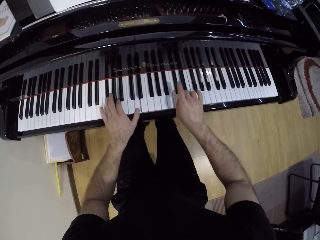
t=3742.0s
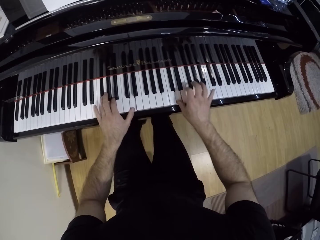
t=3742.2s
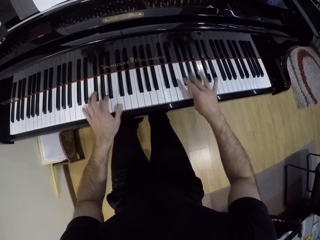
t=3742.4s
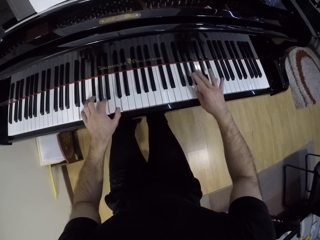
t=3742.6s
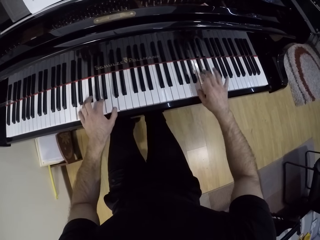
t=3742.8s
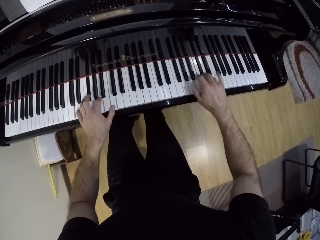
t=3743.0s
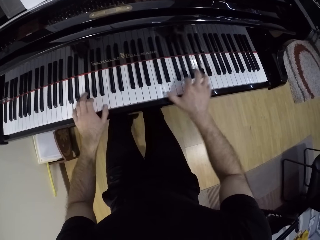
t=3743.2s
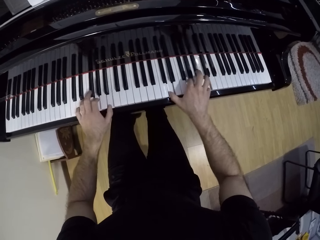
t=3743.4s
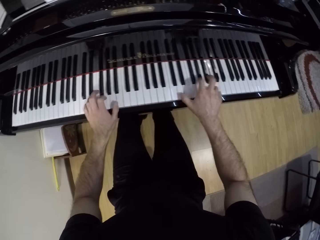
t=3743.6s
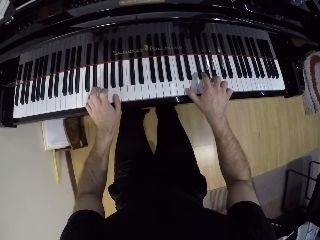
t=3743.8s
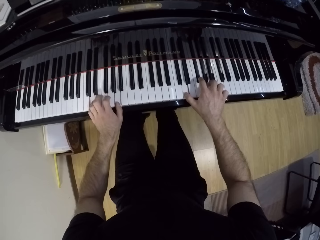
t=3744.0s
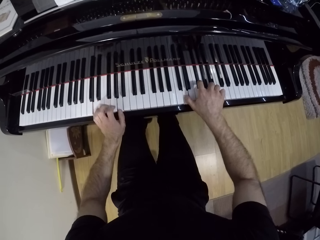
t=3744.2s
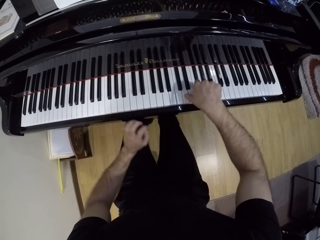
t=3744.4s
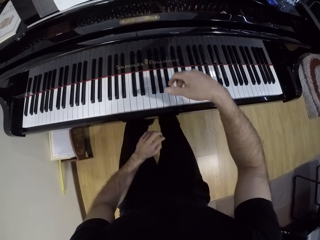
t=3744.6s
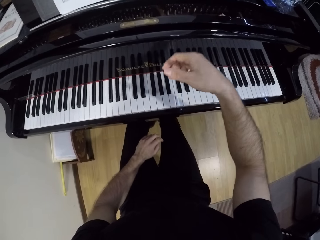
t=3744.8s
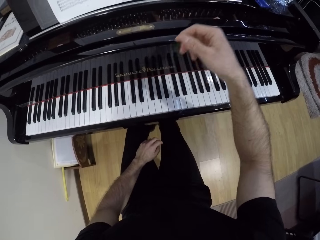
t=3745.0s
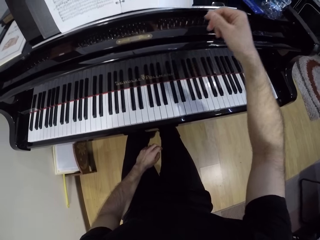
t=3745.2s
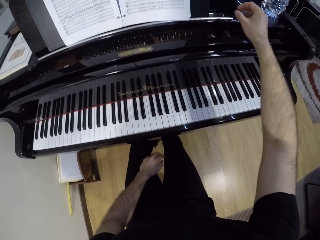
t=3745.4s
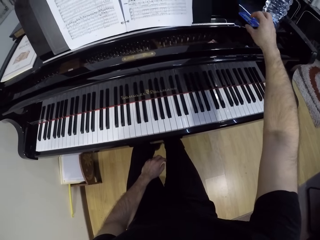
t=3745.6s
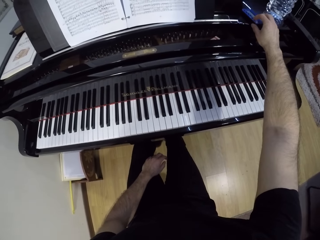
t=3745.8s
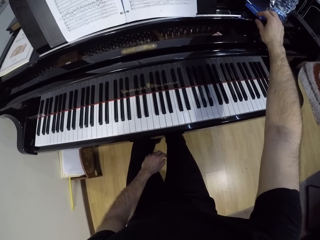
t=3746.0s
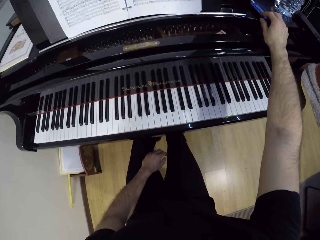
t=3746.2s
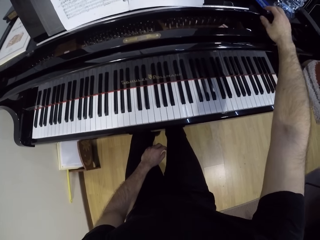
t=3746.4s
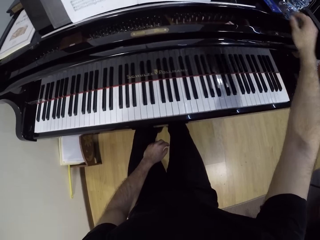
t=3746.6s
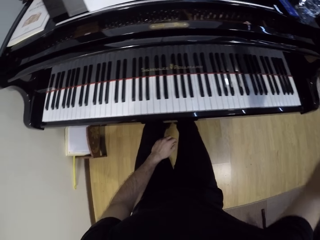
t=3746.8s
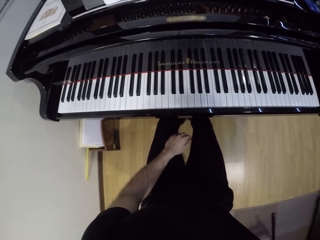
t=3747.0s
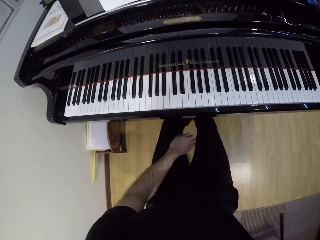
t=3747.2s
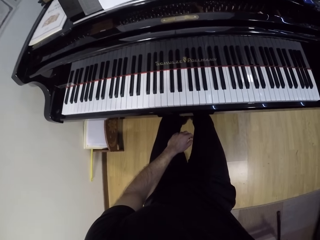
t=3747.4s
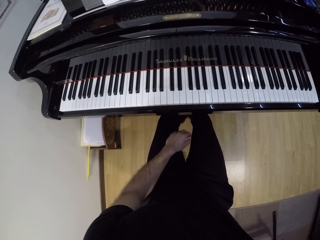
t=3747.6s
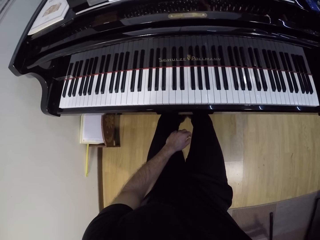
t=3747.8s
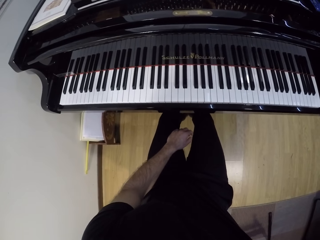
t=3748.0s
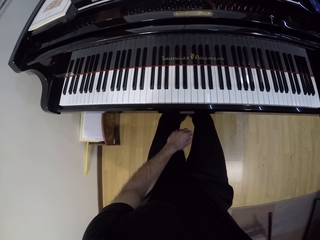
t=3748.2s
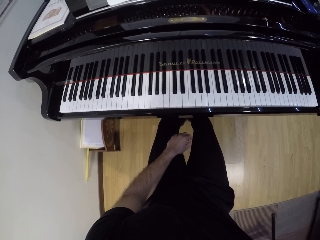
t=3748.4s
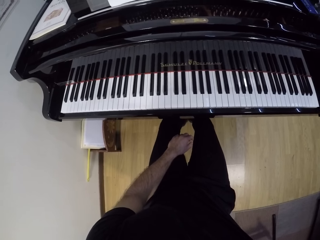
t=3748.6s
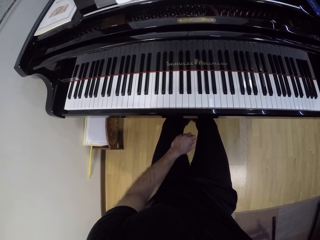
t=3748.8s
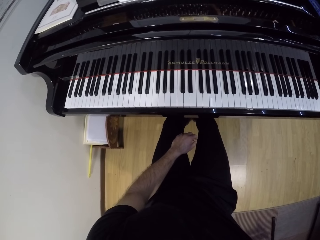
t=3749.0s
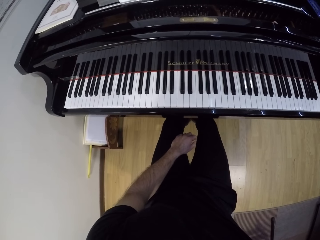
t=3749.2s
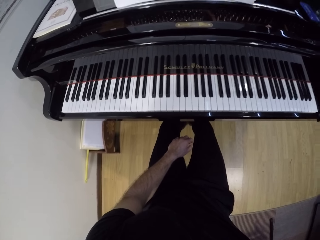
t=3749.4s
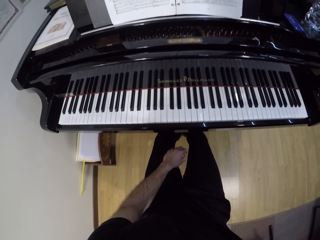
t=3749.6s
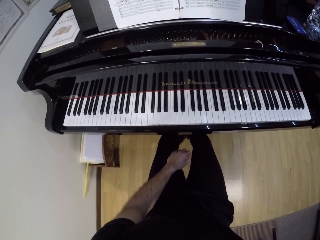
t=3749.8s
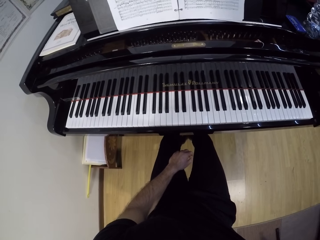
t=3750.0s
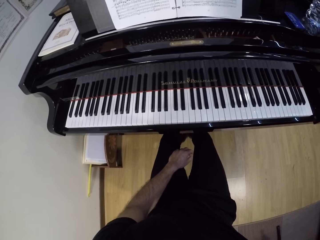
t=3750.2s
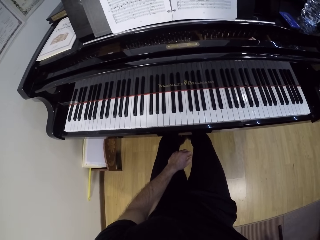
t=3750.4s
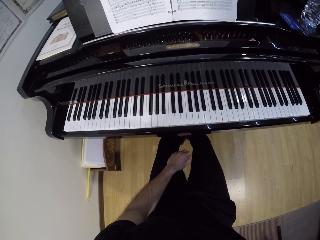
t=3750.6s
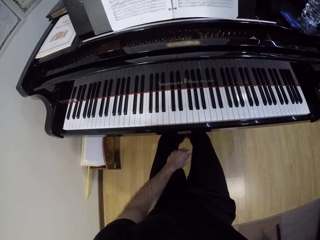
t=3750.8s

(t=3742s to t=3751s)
The camera wearer places his hands on his lap. He operates the keyboard. He touches a card on the piano with his right hand. He raises his hand.
